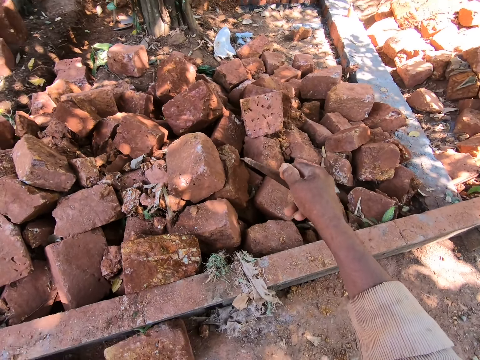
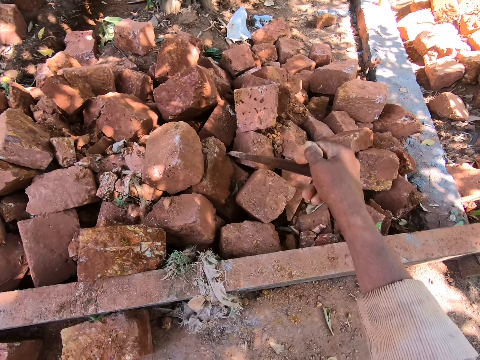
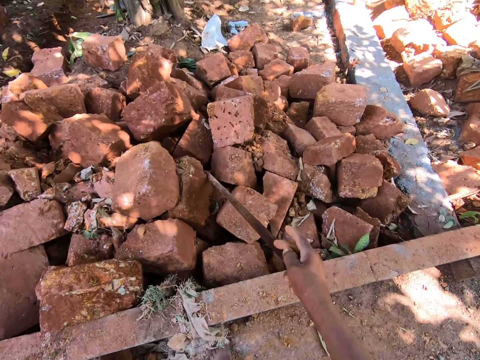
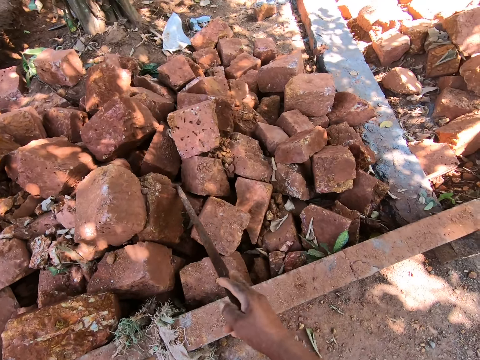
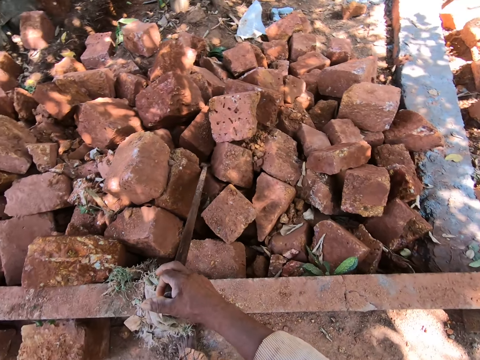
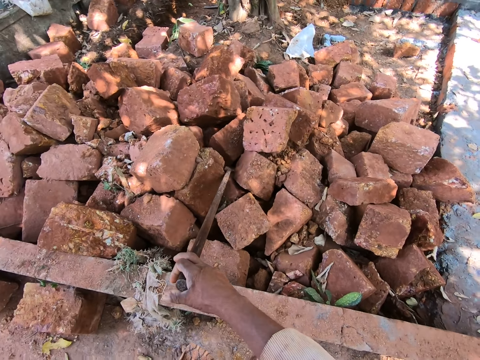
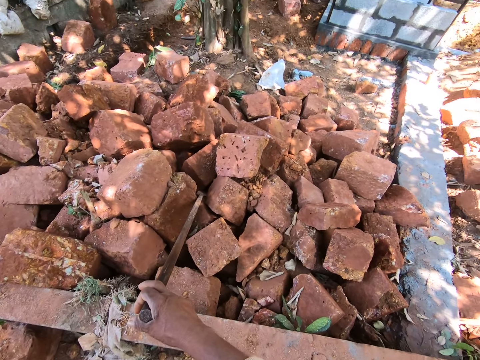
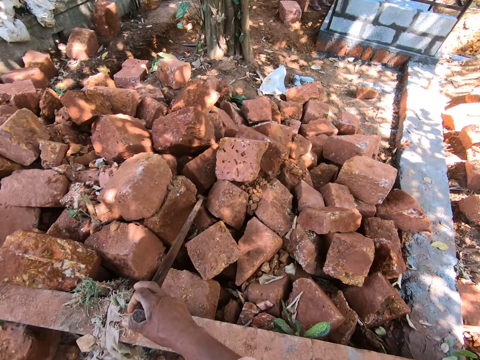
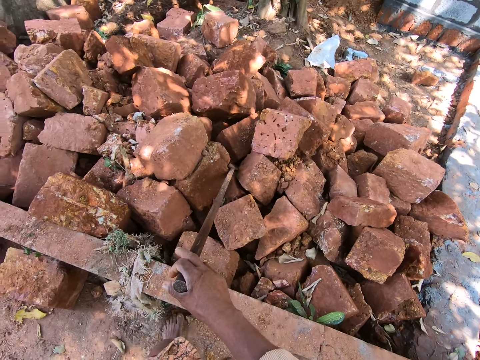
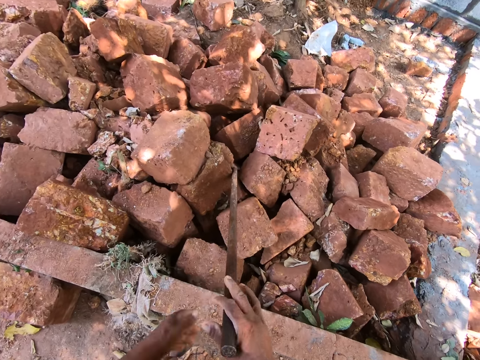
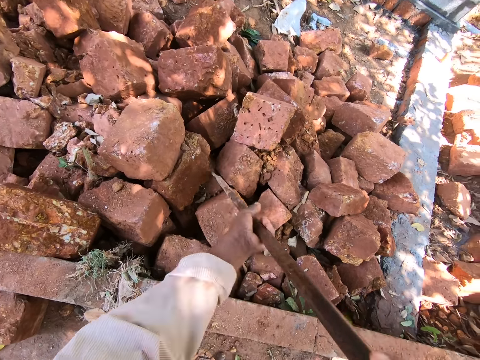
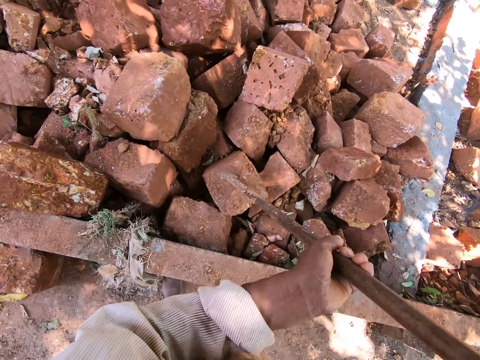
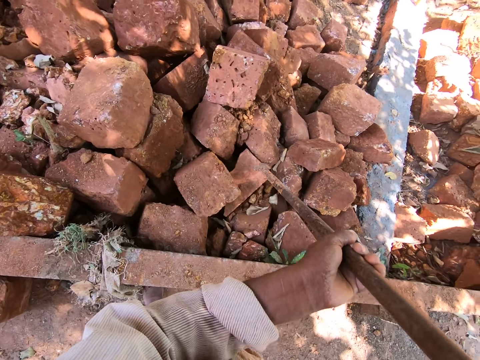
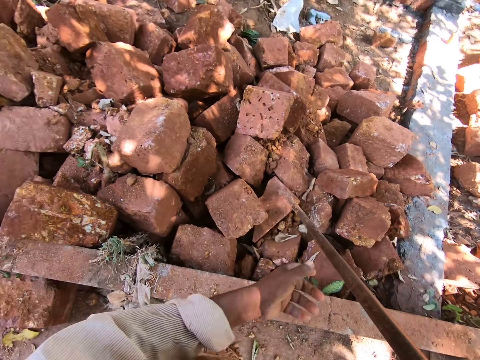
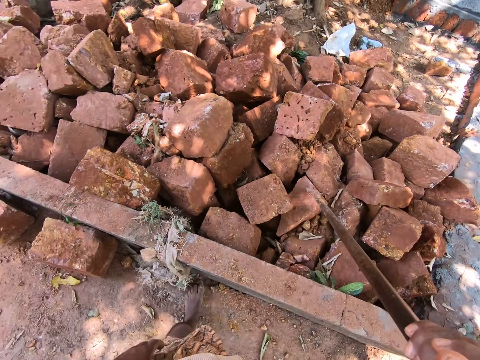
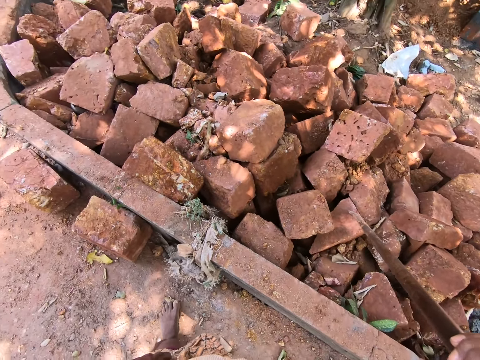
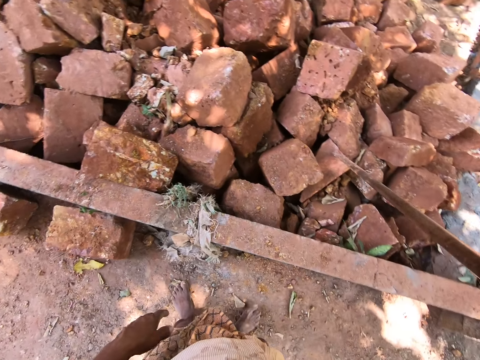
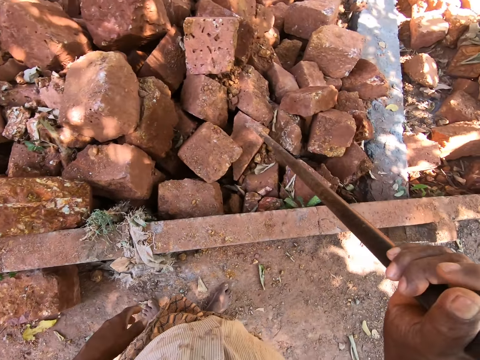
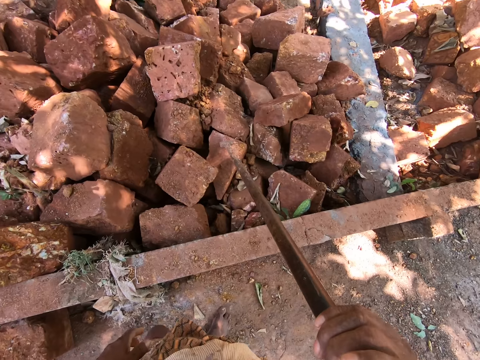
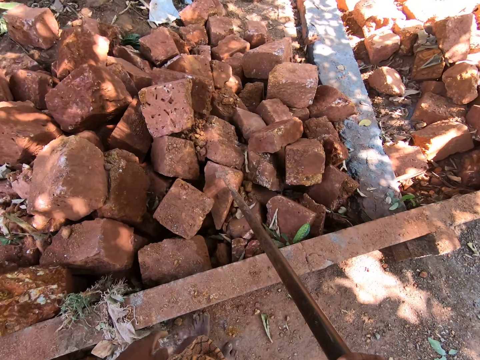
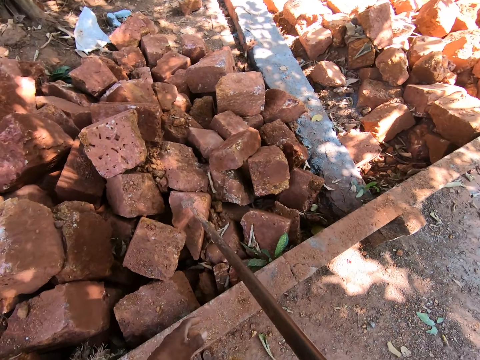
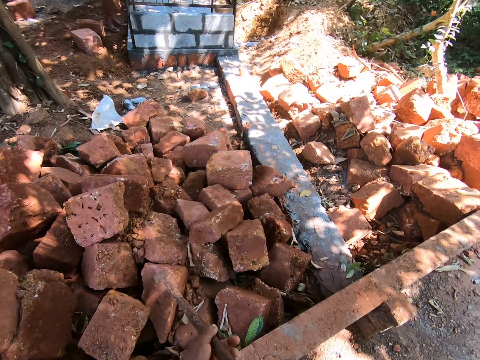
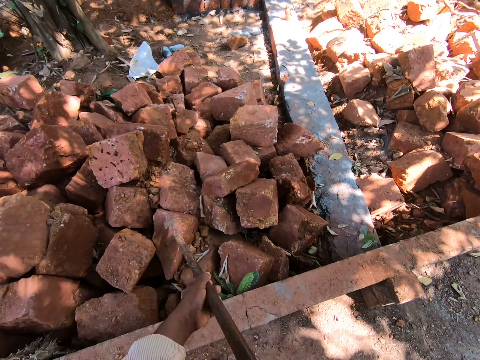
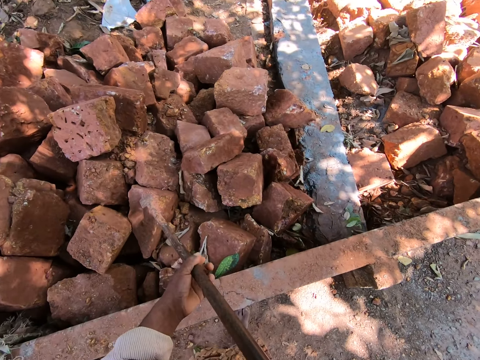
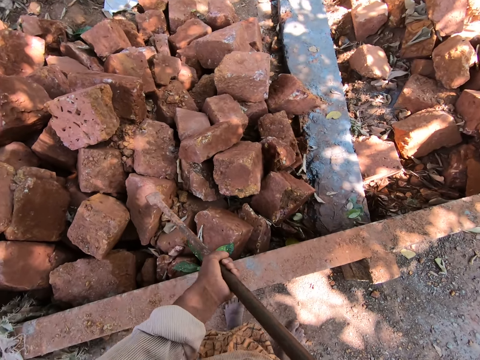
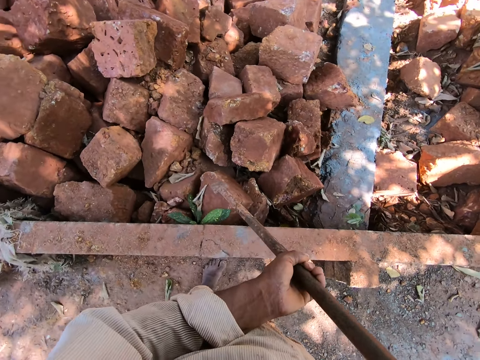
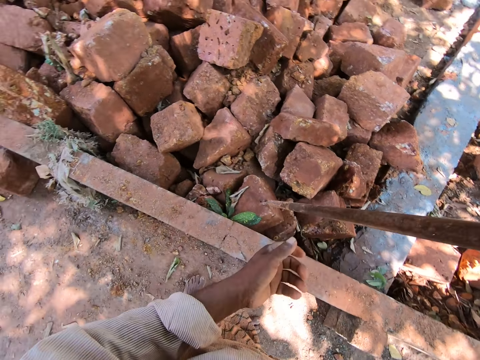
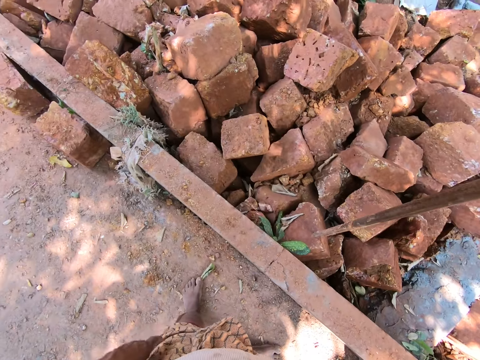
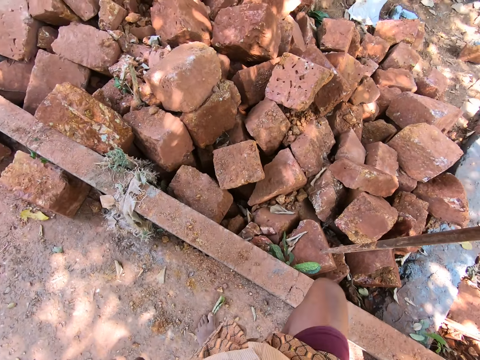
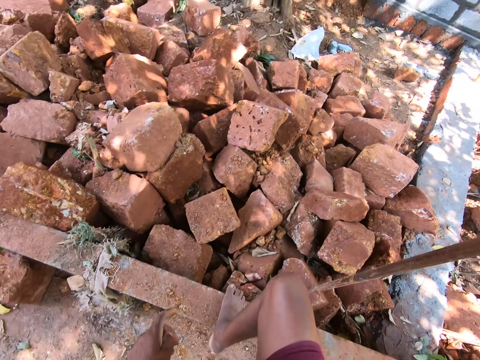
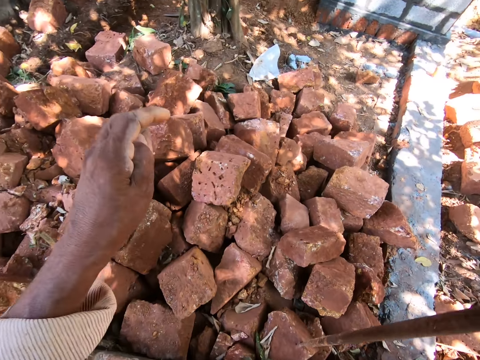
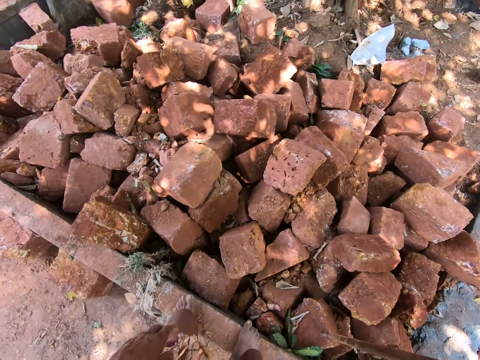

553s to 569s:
The camera wearer looks around. He holds up the brick removing mortar with his right hand. He holds up the brick removing mortar with his hands. He hits the brick removing mortar on a brick on the heap of bricks on the ground with his hands. He holds the brick removing mortar on the heap of bricks on the ground with his right hand. He holds up the brick removing mortar with his hands. He hits the brick removing mortar on a brick on the heap of bricks on the ground with his right hand. He holds the brick removing mortar on the heap of bricks on the ground with his right hand. He stands on a pavement with his legs.

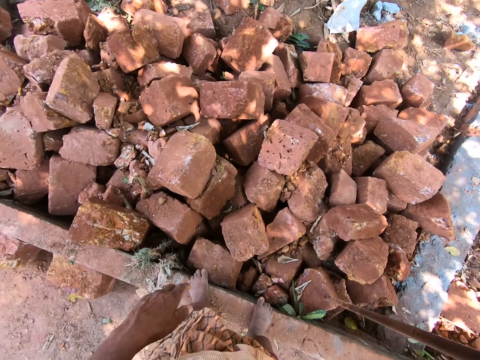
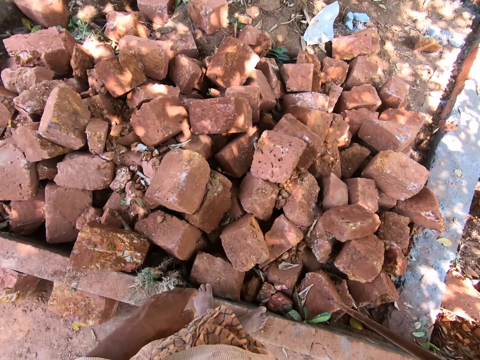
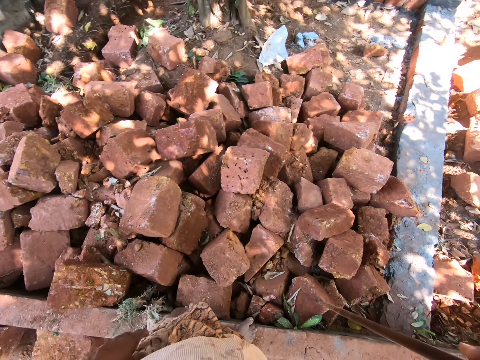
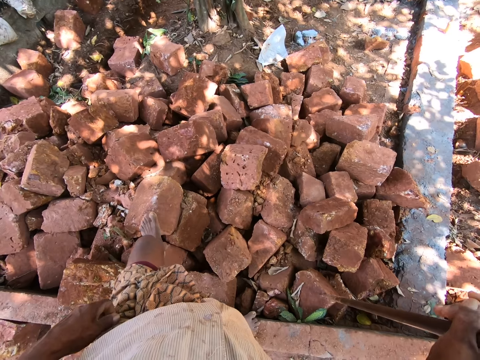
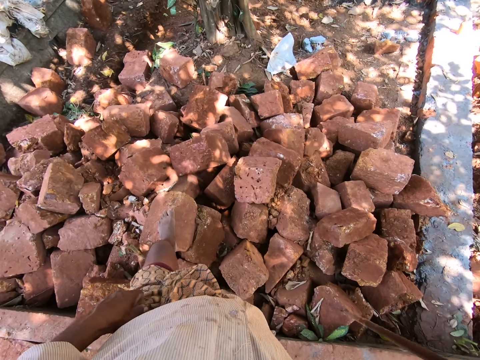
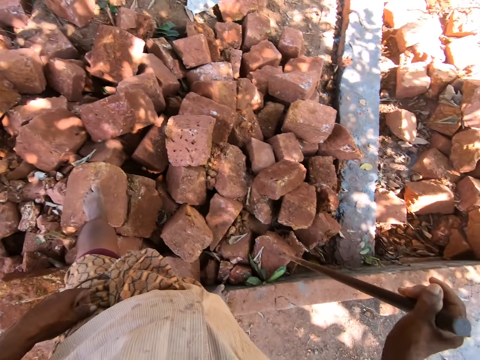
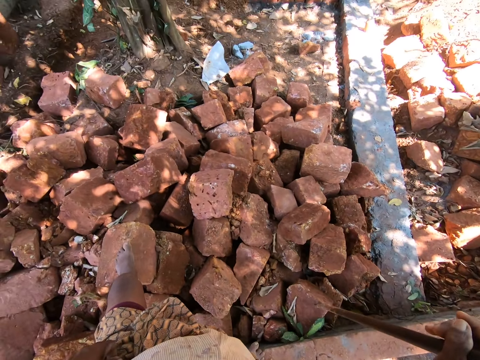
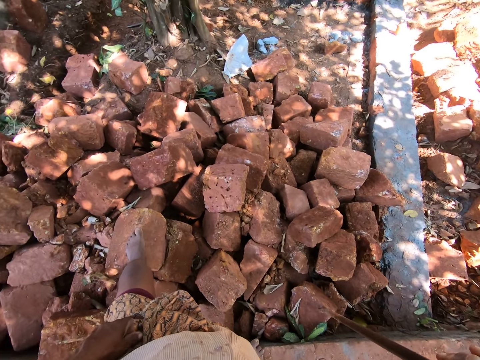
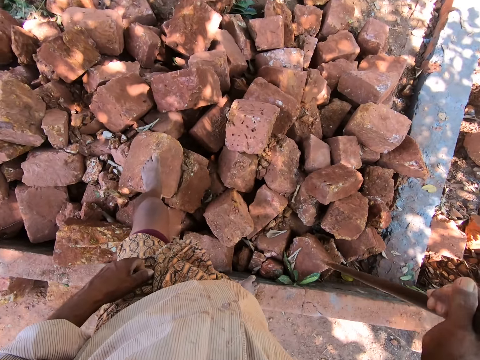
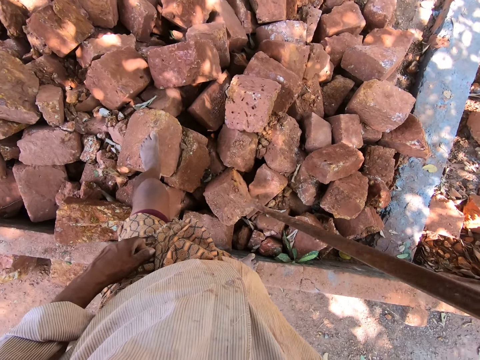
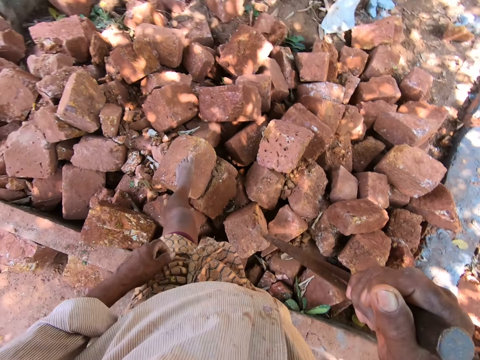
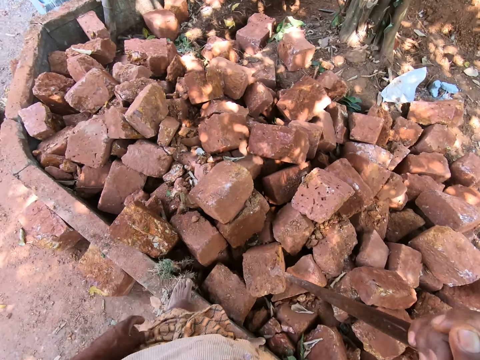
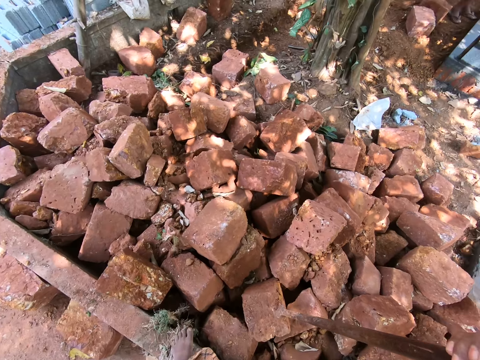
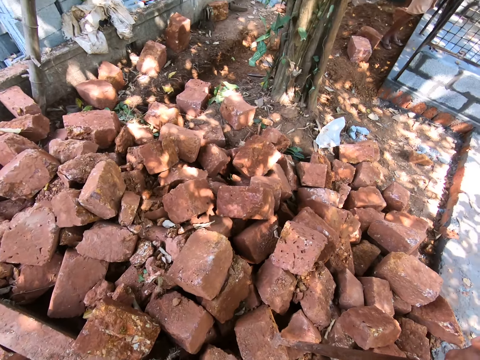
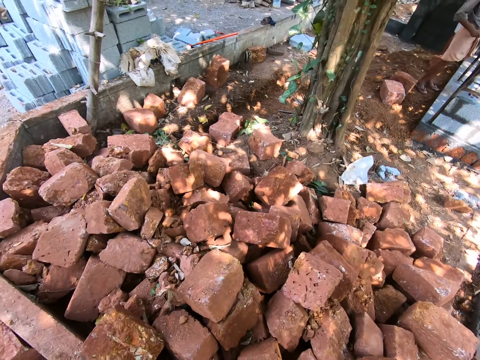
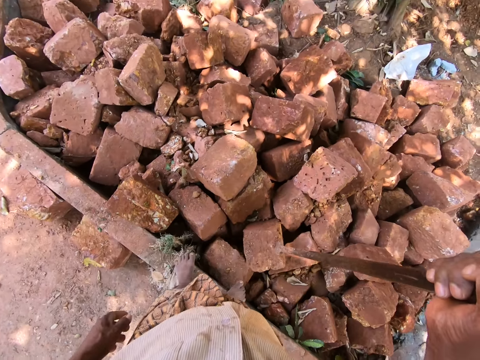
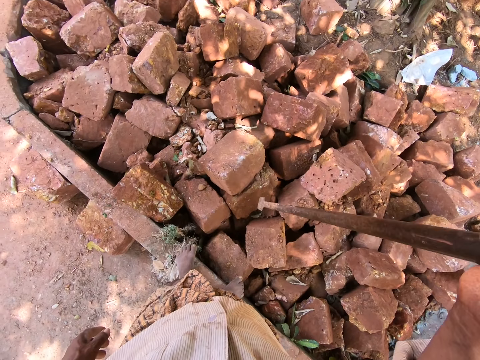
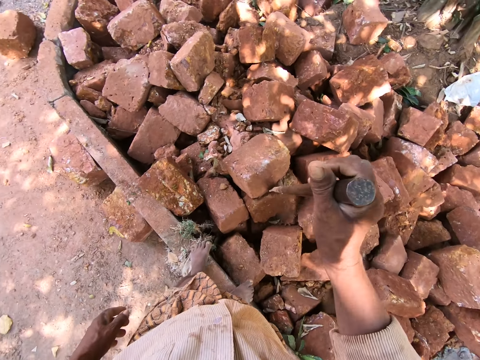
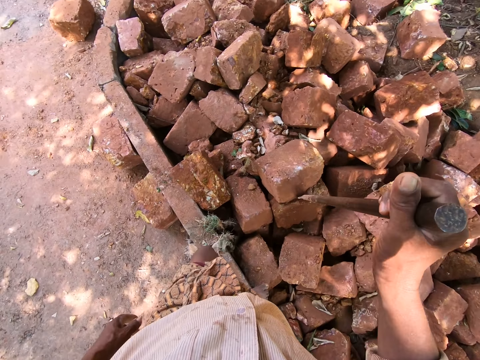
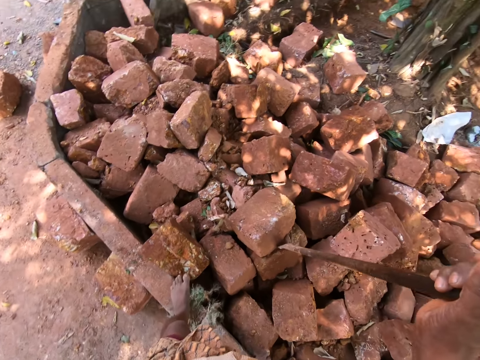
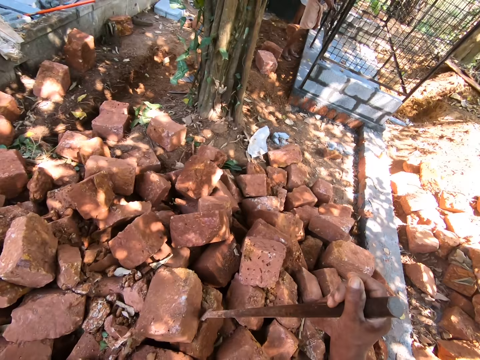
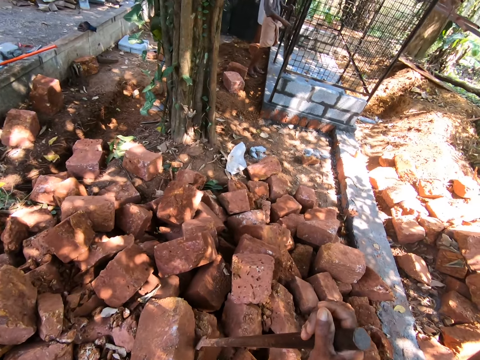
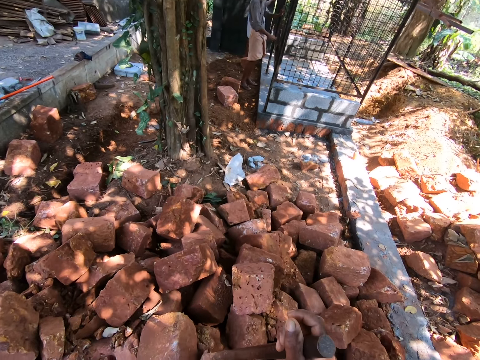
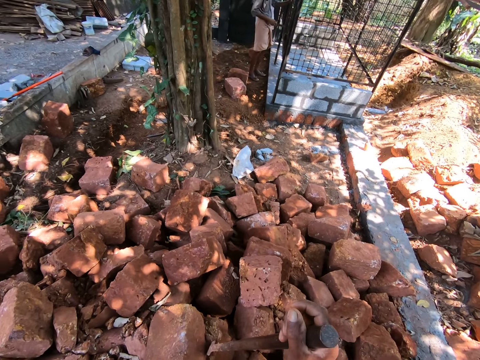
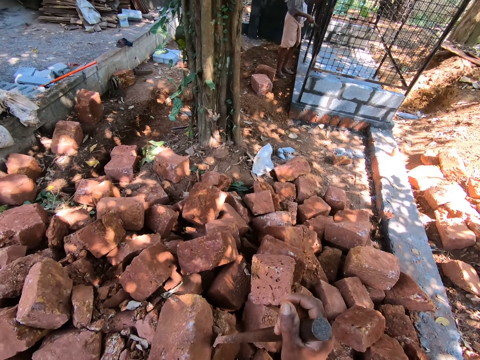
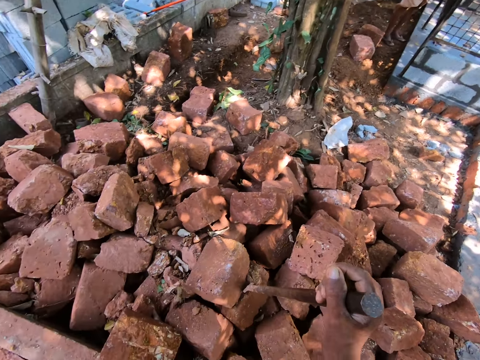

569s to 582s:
The camera wearer places his left leg on the heap of bricks on the ground. He stands on the stones. He picks up the brick removing mortar from the heap of bricks on the ground with his right hand. He hits the brick removing mortar on a brick on the heap of bricks on the ground with his right hand. He stands on the pavement with his legs. He picks up the brick removing mortar from the heap of bricks on the ground with his right hand. He hits the brick removing mortar on a brick on the heap of bricks on the ground with his right hand. The man files an iron cage with a file in his right hand.
